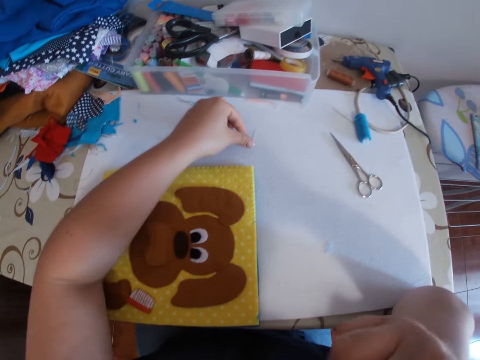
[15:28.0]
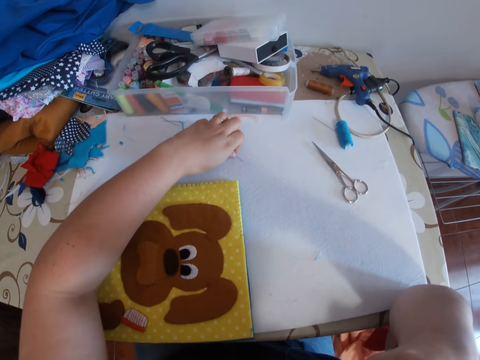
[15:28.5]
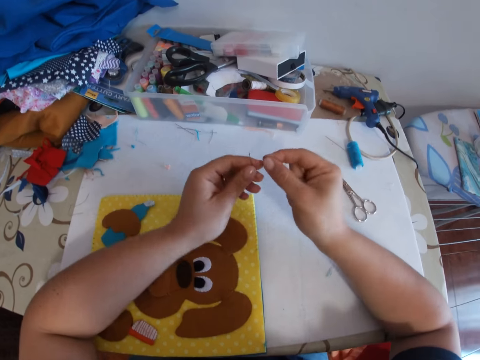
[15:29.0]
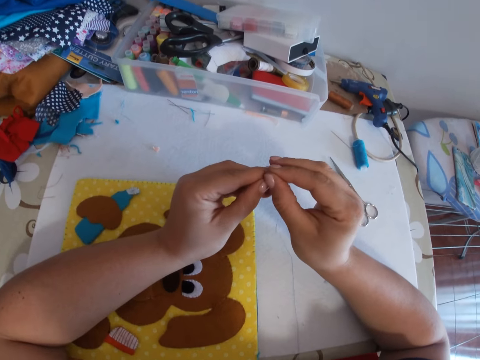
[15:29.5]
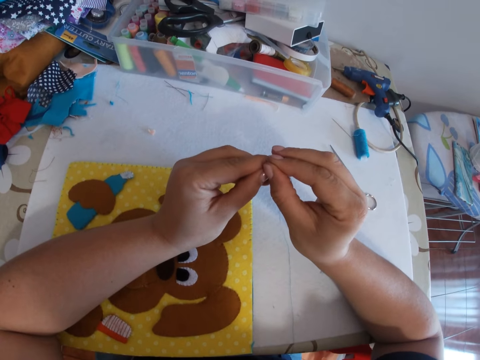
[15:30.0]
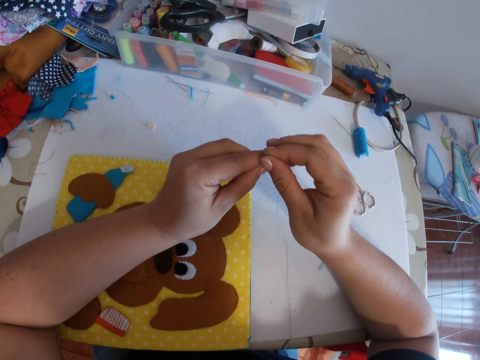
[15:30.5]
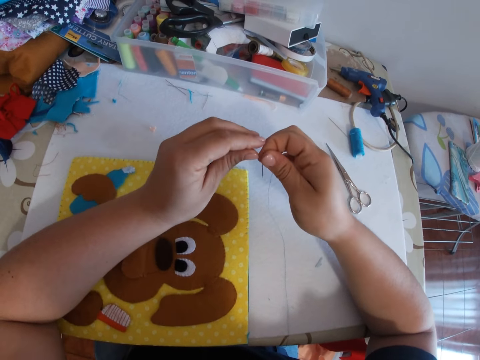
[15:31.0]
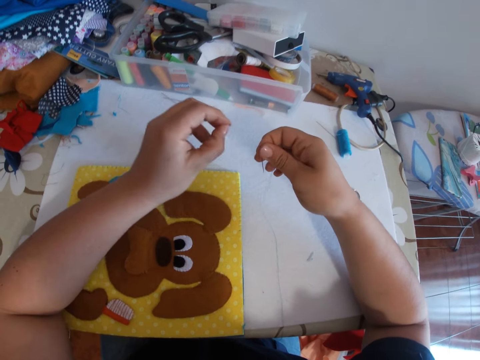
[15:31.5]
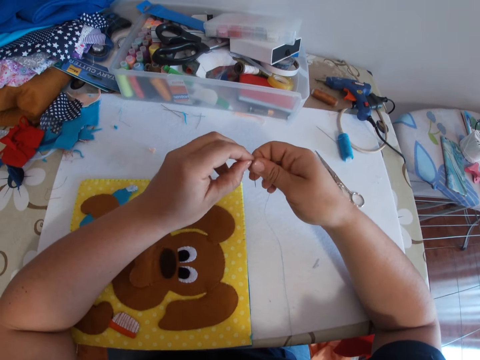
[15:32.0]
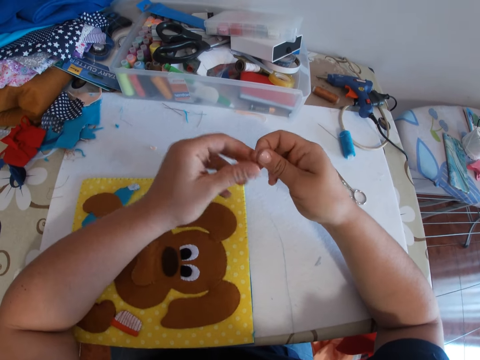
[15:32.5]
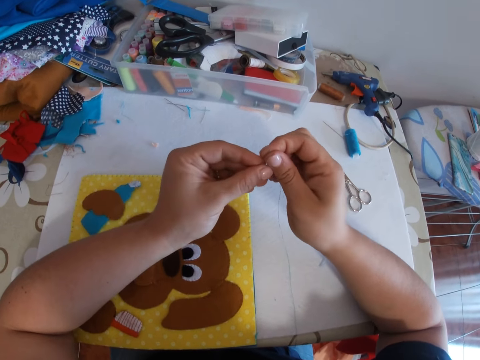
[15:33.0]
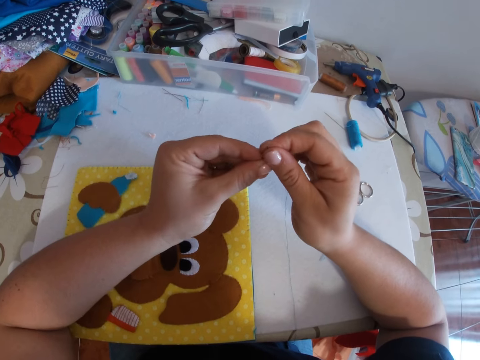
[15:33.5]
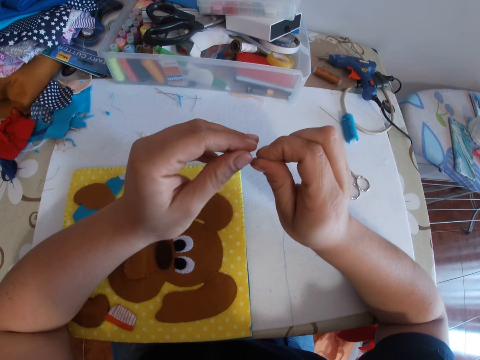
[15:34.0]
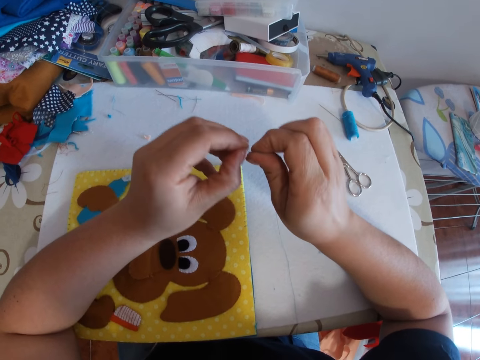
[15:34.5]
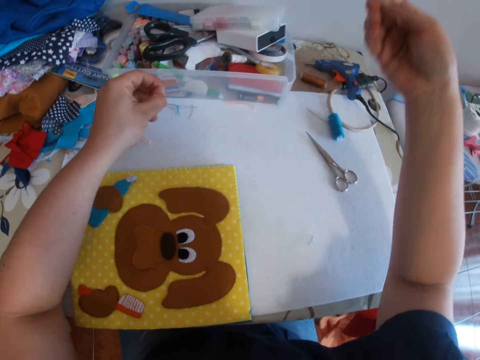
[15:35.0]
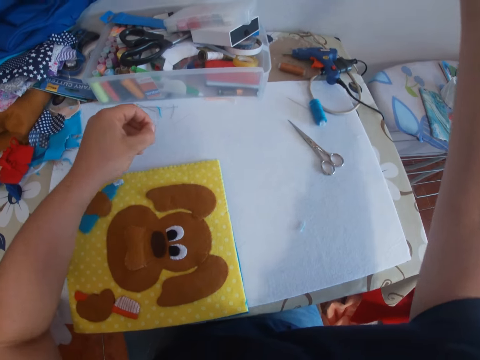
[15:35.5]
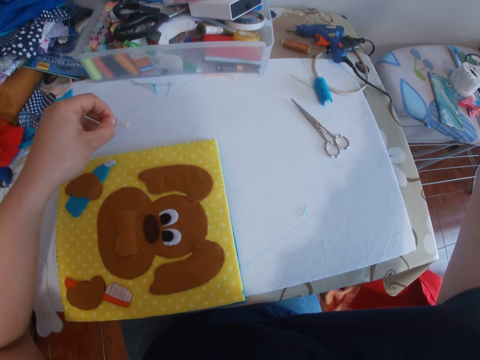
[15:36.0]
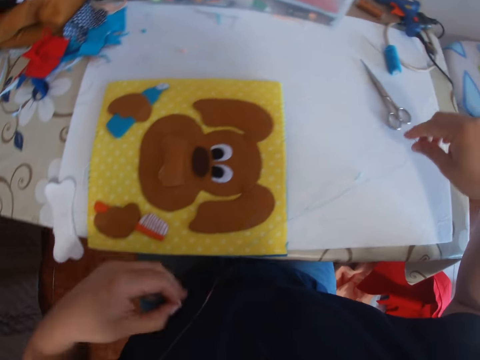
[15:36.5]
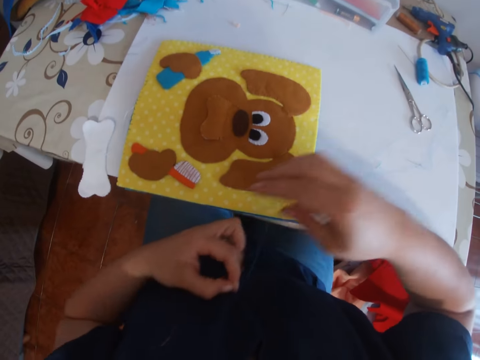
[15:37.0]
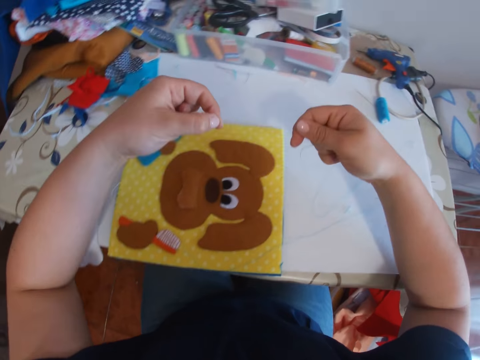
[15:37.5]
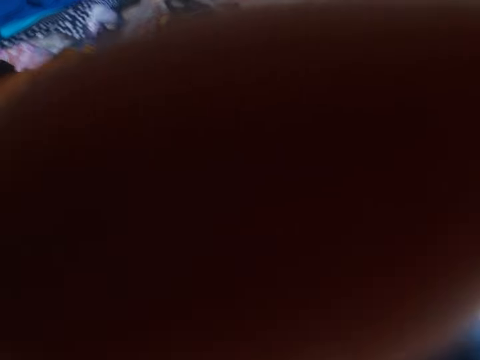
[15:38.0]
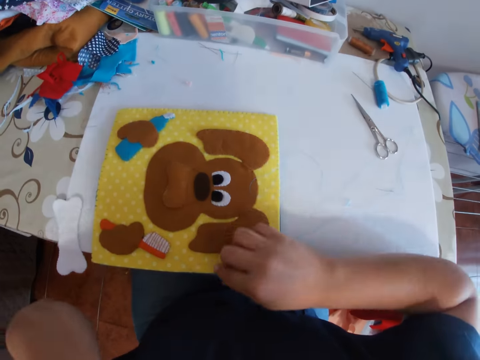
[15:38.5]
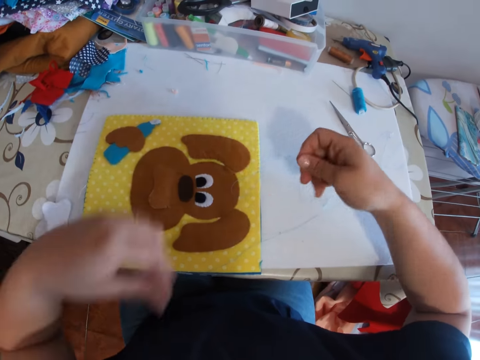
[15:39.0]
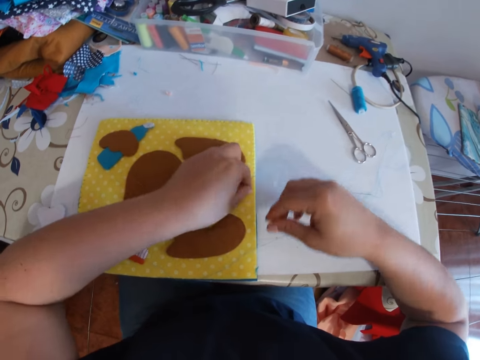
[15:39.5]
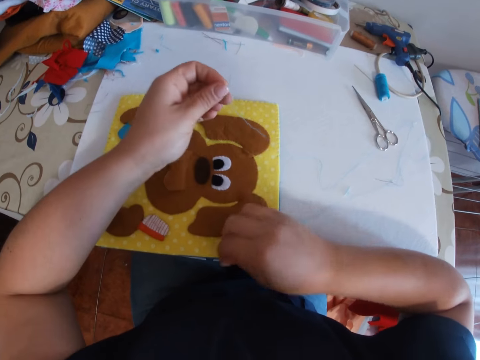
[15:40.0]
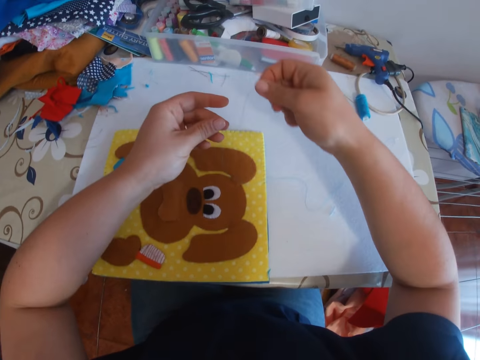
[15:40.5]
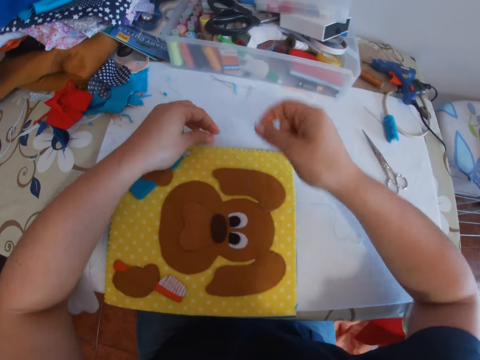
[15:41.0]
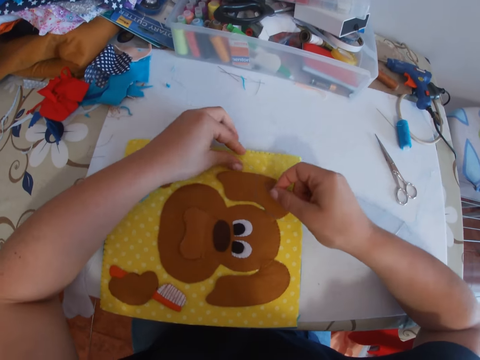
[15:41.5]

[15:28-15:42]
The camera wearer discards something on the table. She picks up the needle from the table with her left hand. She threads the needle with both hands. She arranges the piece of thread. She hits the camera with her hand. She clasps the thread.

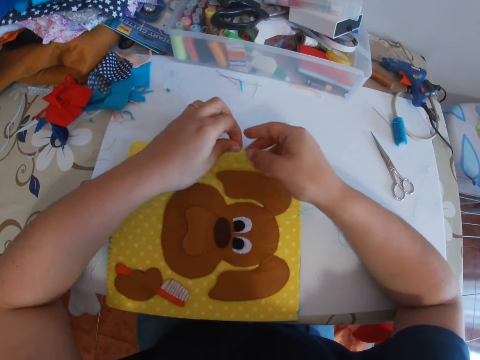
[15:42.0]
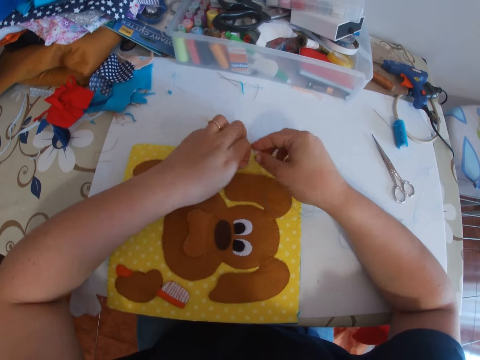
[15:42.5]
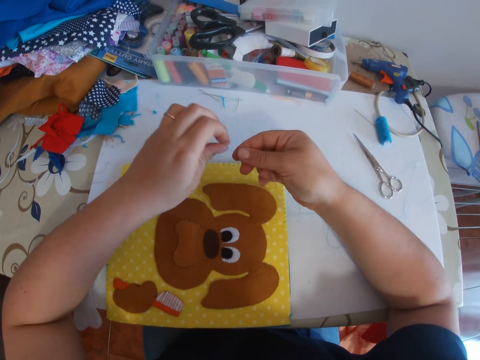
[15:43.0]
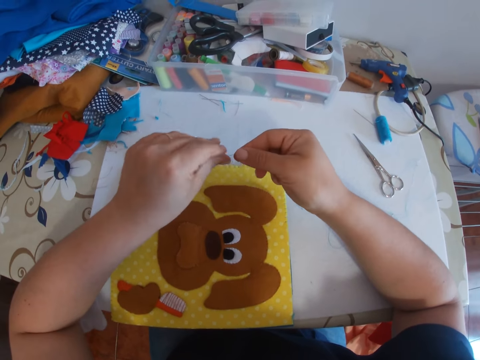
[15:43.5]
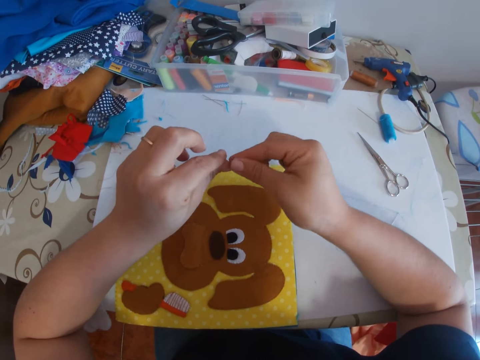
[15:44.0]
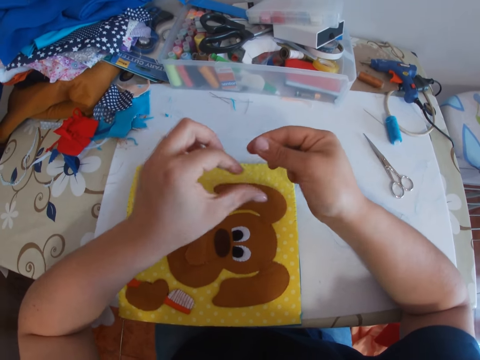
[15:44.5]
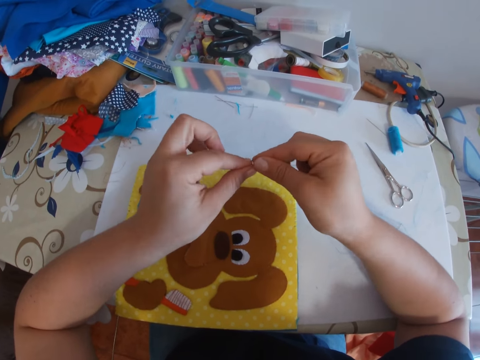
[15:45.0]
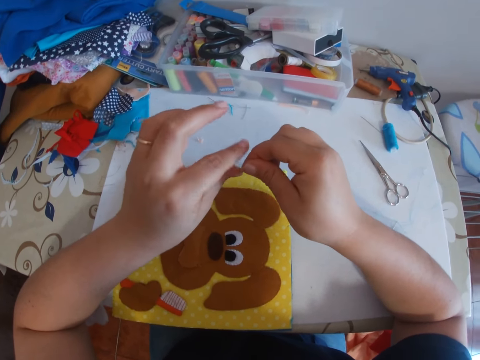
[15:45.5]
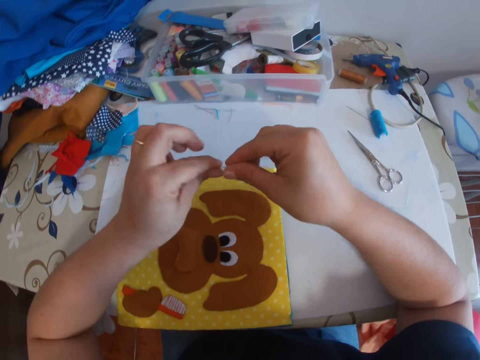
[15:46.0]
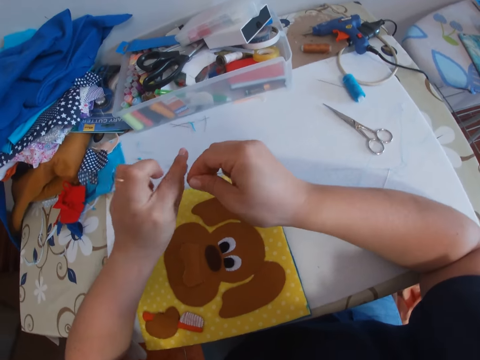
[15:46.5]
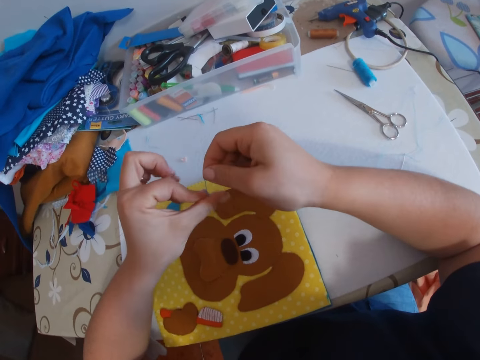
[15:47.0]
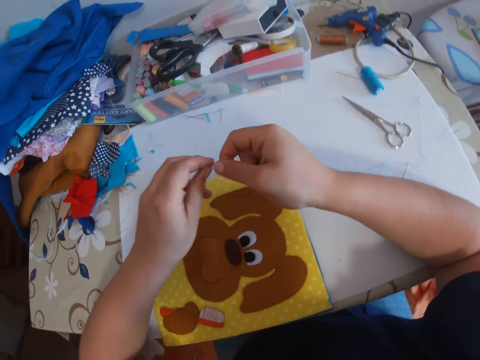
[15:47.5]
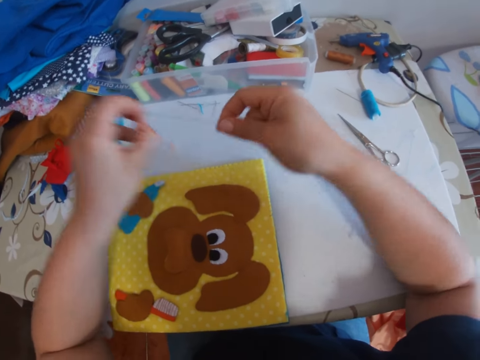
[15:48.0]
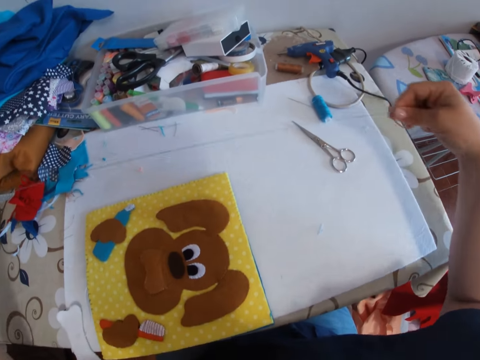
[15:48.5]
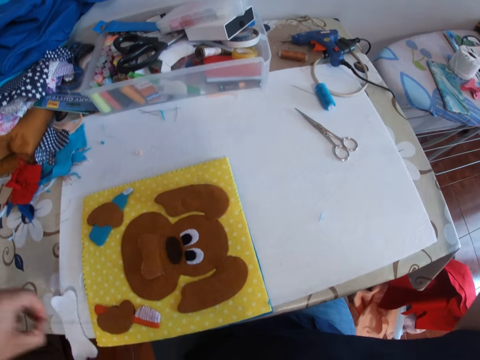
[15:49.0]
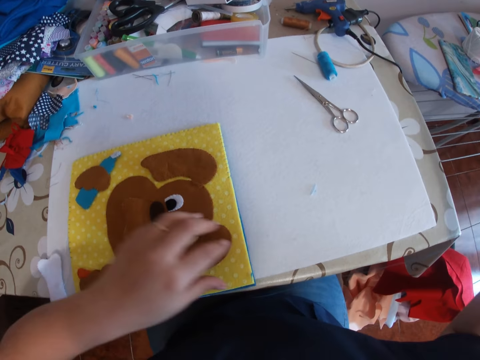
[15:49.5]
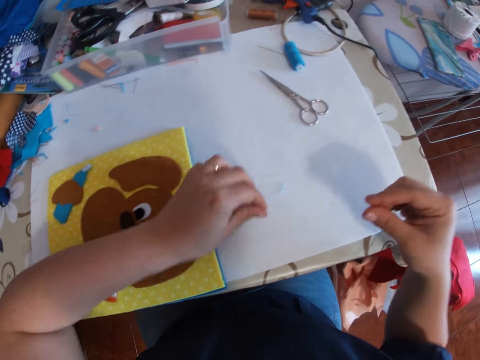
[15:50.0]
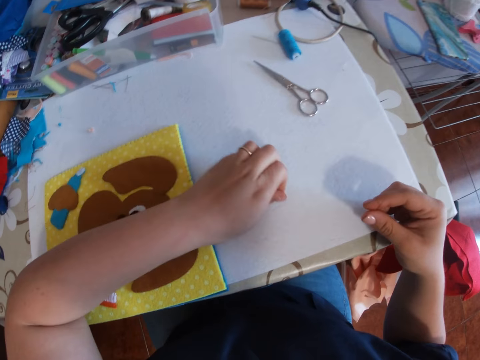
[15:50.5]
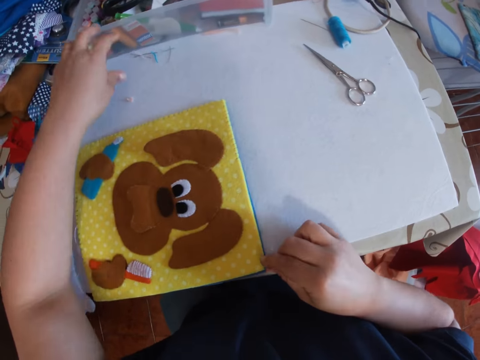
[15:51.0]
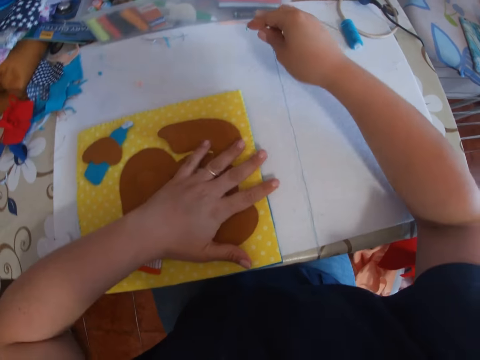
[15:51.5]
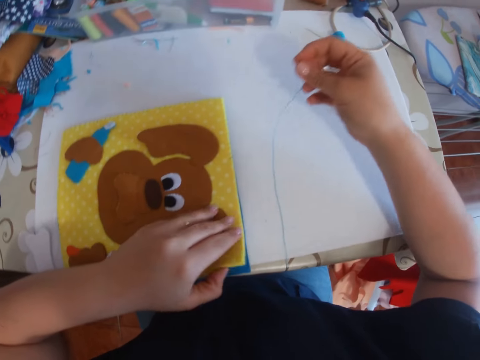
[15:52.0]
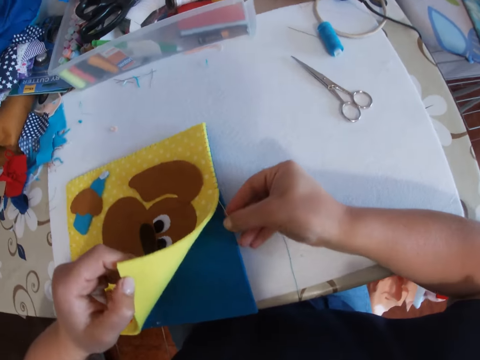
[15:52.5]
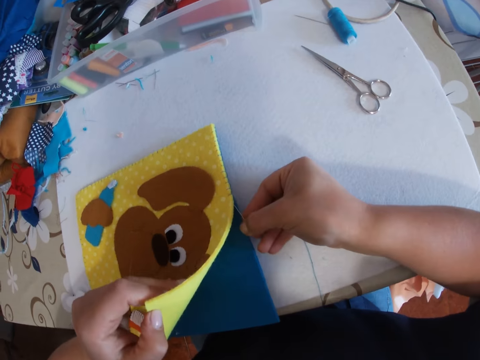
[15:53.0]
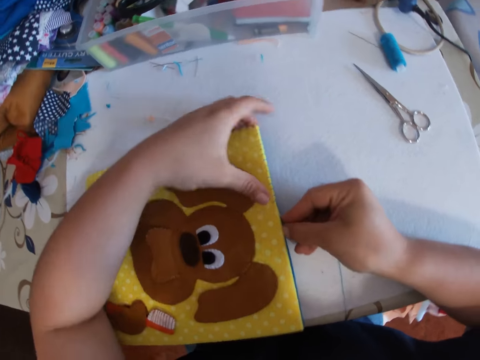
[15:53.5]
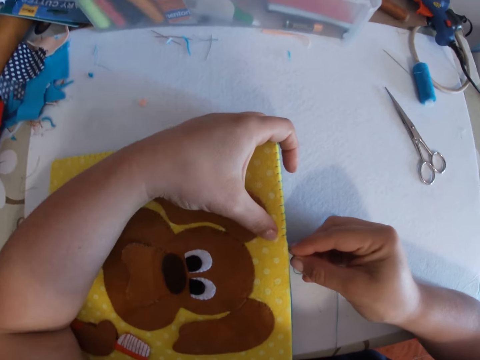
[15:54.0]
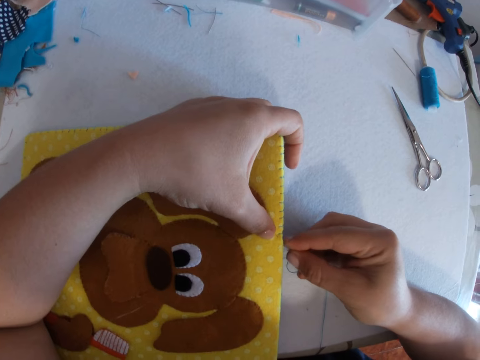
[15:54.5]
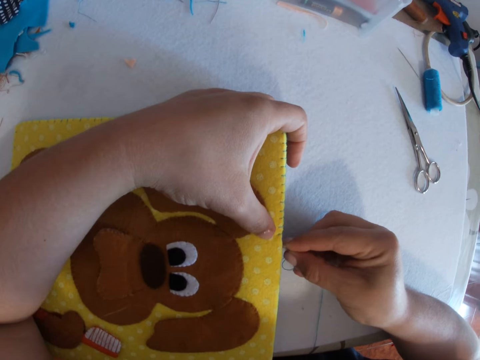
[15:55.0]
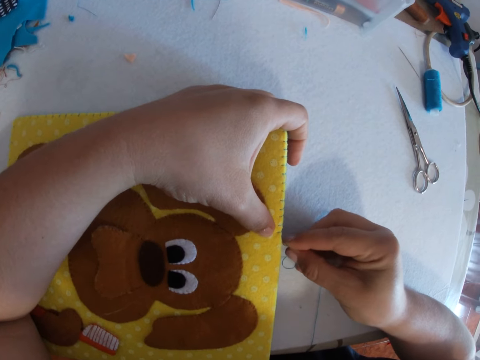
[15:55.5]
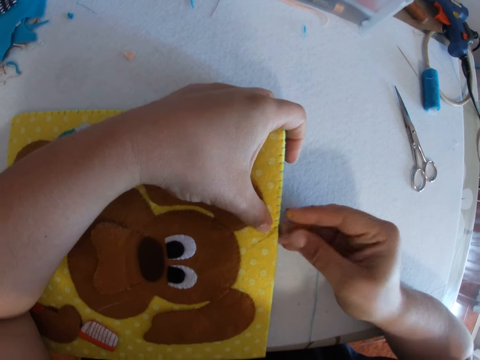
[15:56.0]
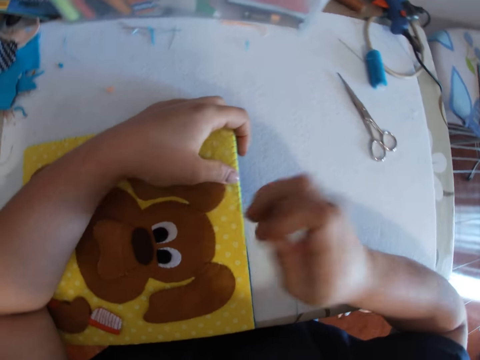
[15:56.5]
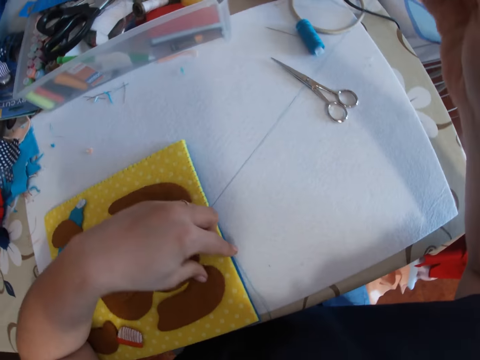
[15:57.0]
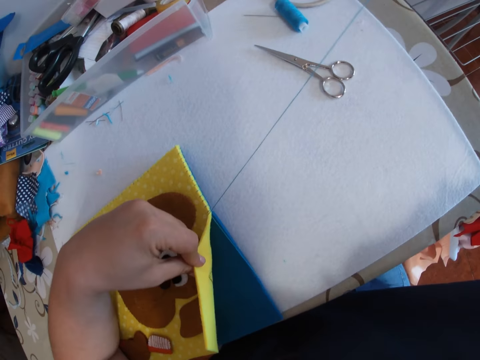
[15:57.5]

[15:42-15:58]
The camera wearer ties the ends of the piece of thread together. They pull the thread. They pick up pieces of cut thread from the table. They throw the pieces of cut thread to another side of the table. They hold something. They sew the baby book again with a needle and thread.
